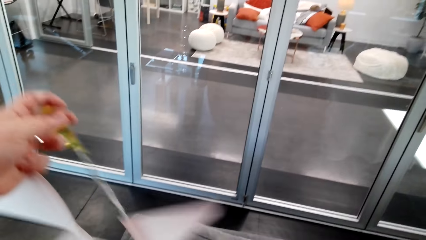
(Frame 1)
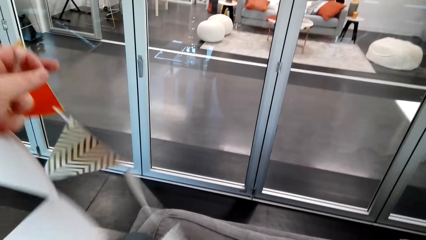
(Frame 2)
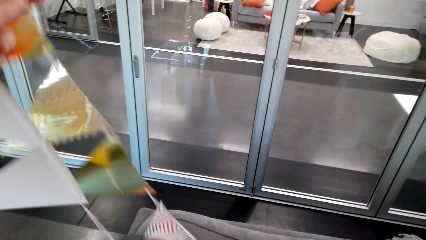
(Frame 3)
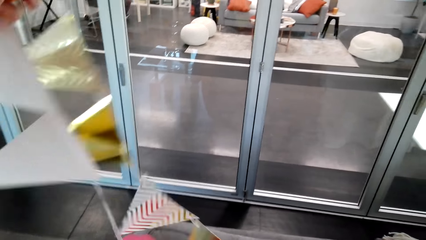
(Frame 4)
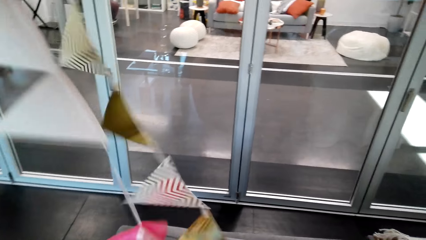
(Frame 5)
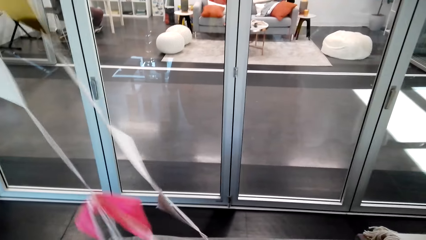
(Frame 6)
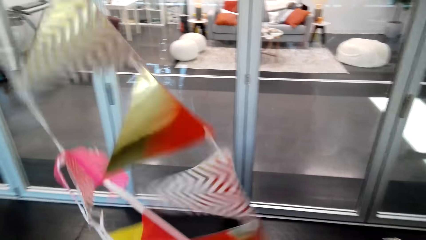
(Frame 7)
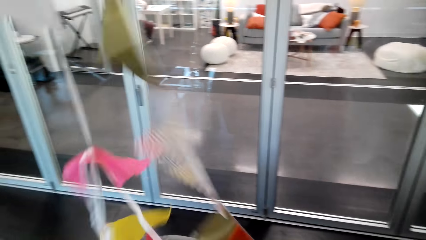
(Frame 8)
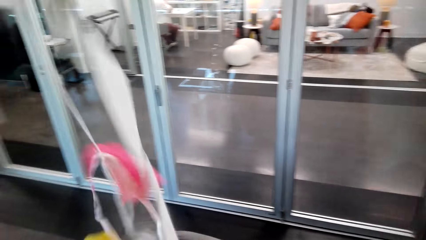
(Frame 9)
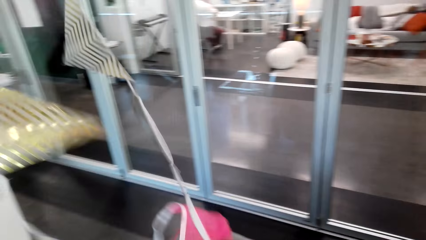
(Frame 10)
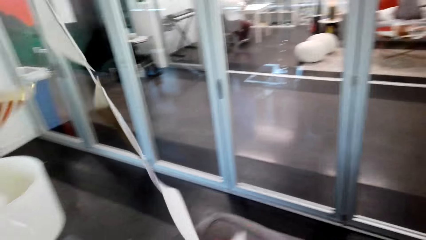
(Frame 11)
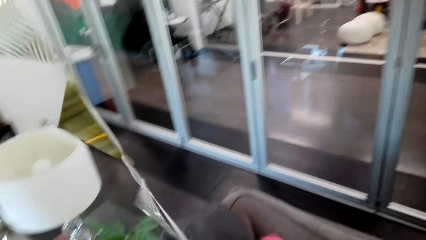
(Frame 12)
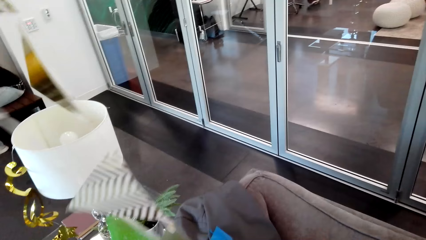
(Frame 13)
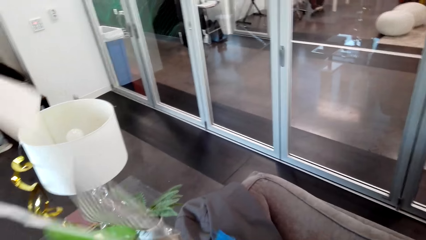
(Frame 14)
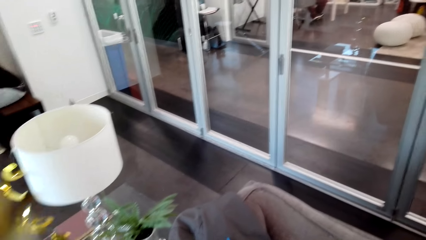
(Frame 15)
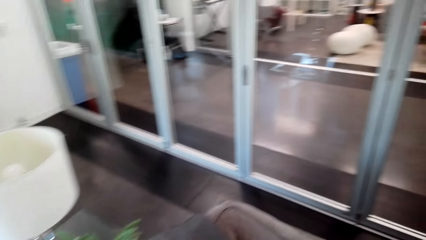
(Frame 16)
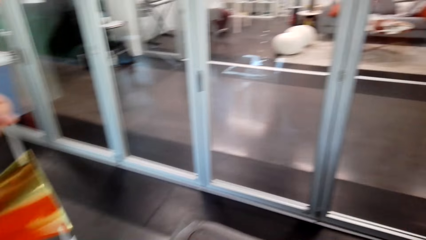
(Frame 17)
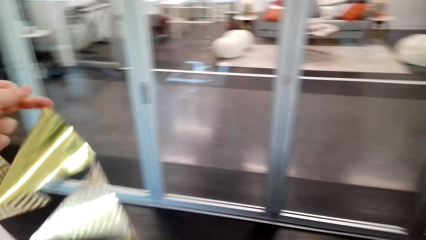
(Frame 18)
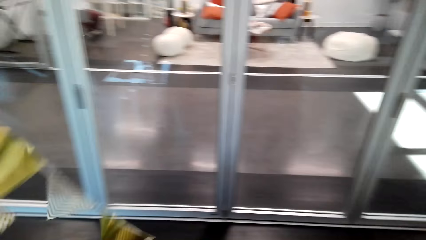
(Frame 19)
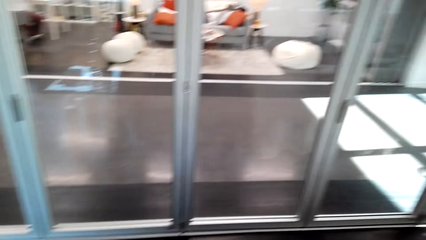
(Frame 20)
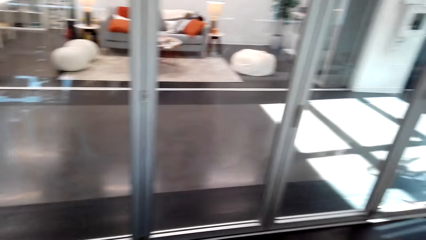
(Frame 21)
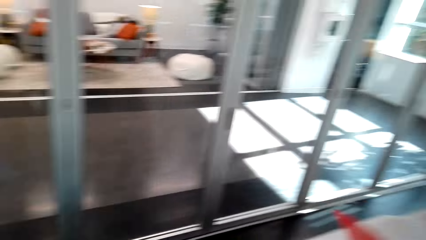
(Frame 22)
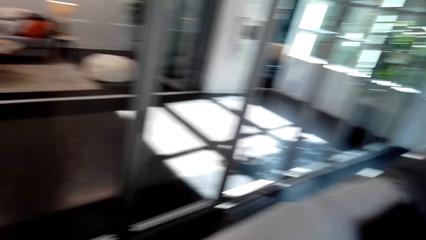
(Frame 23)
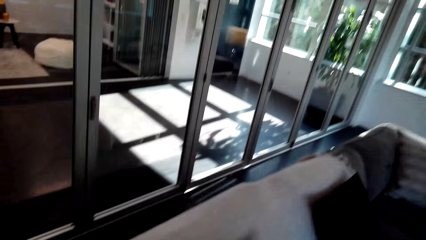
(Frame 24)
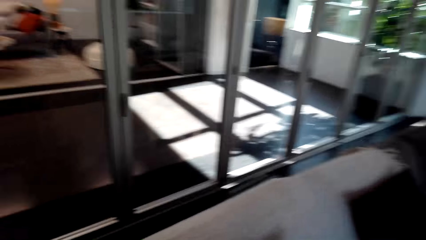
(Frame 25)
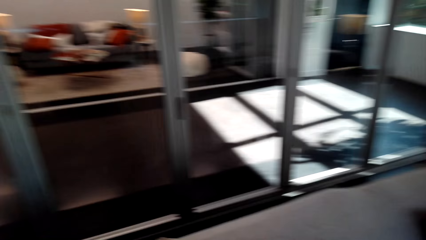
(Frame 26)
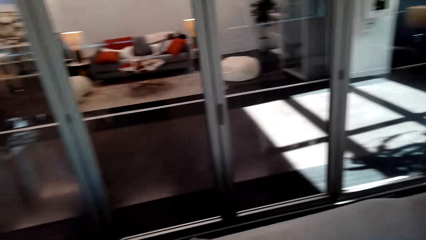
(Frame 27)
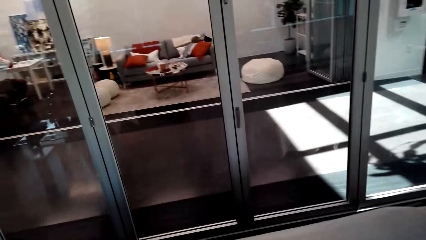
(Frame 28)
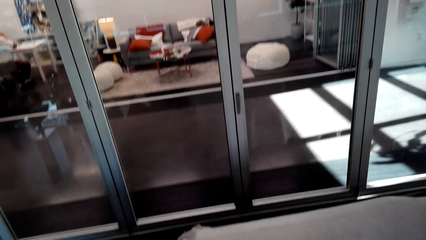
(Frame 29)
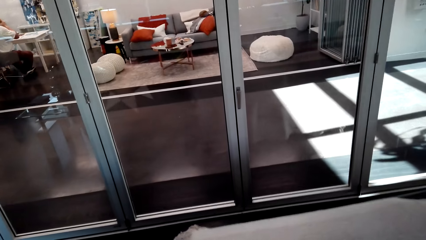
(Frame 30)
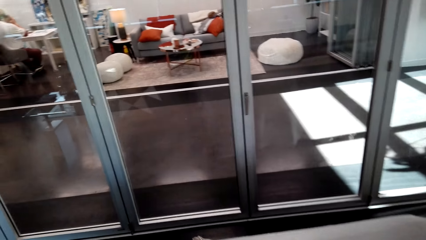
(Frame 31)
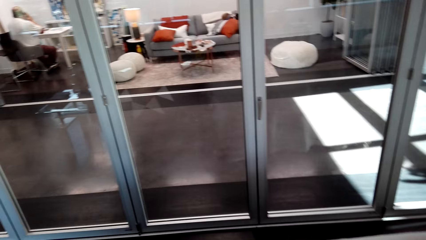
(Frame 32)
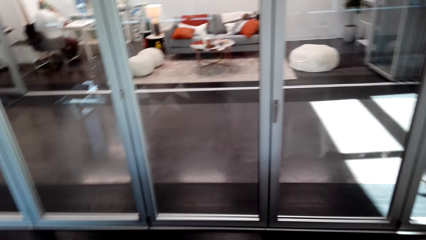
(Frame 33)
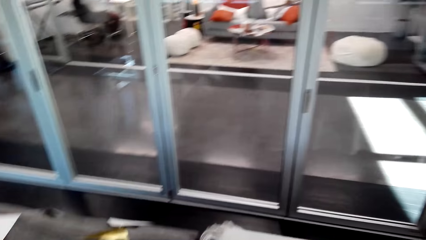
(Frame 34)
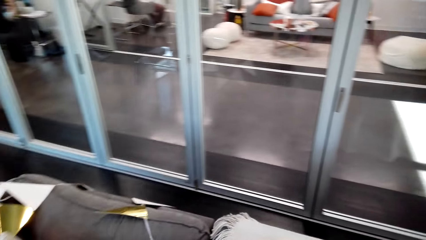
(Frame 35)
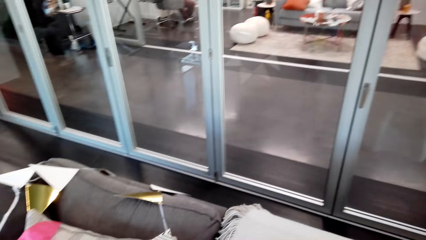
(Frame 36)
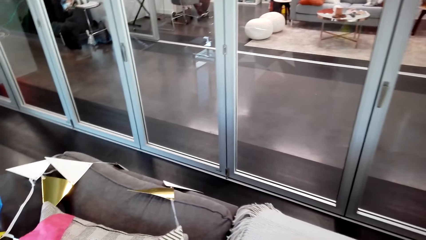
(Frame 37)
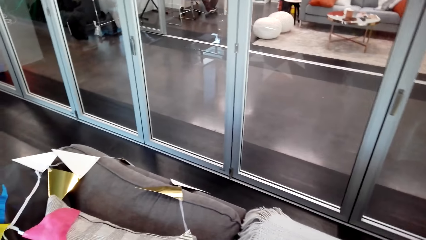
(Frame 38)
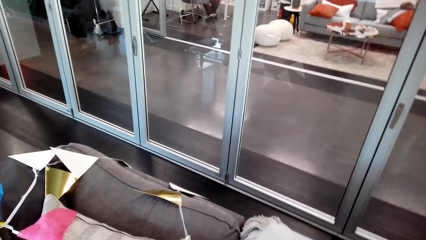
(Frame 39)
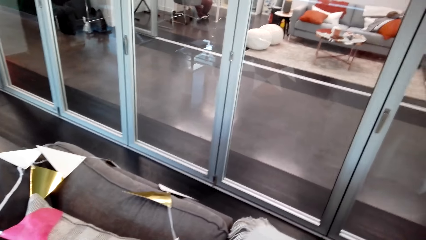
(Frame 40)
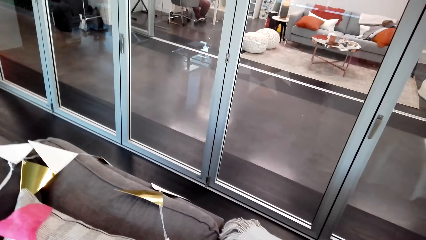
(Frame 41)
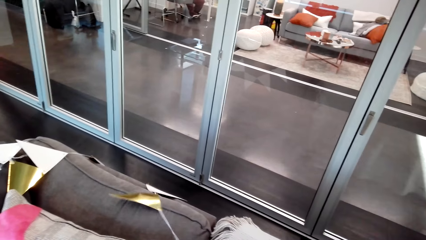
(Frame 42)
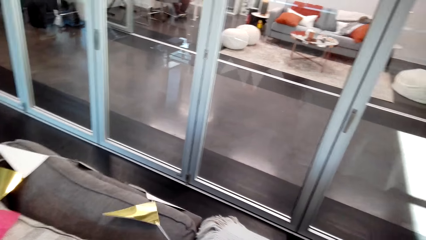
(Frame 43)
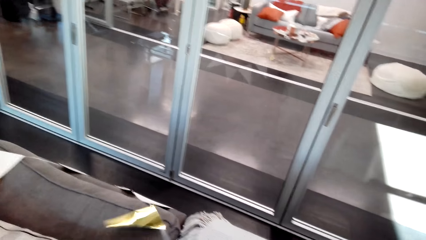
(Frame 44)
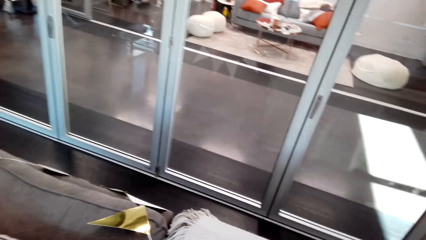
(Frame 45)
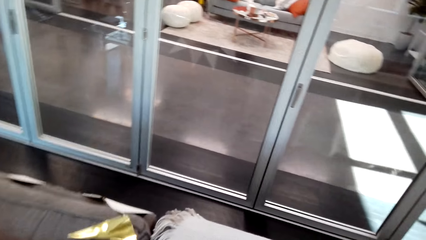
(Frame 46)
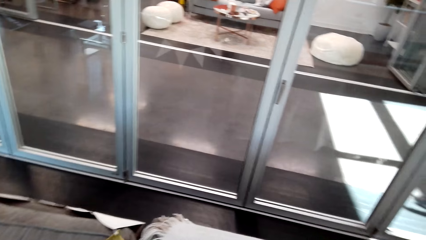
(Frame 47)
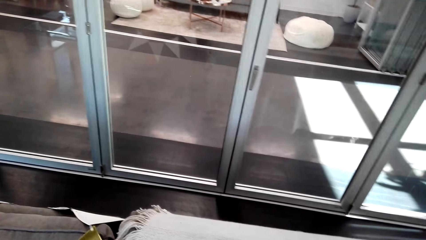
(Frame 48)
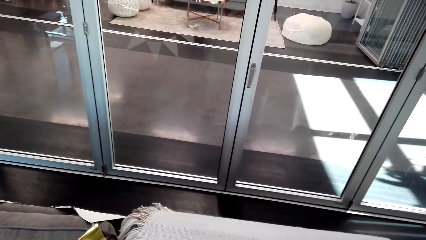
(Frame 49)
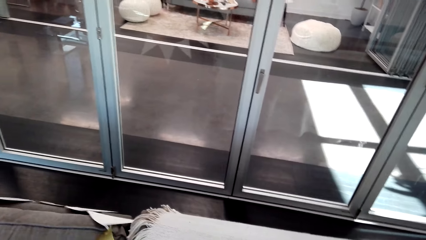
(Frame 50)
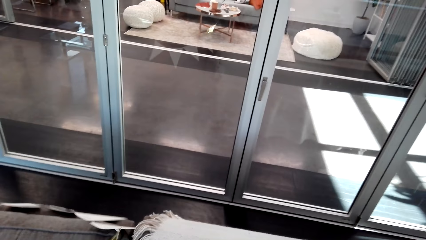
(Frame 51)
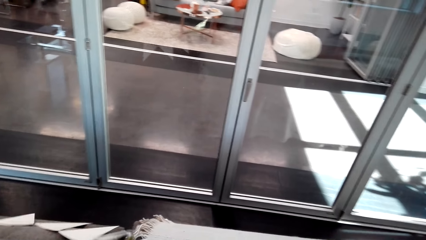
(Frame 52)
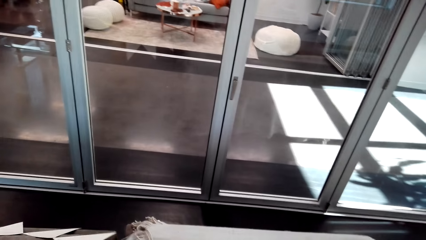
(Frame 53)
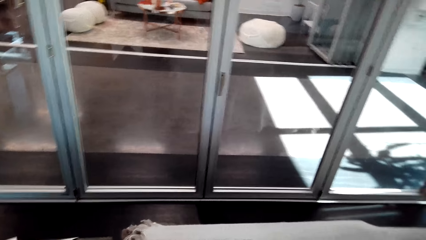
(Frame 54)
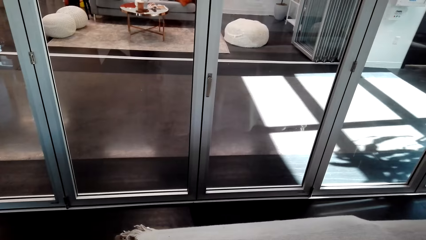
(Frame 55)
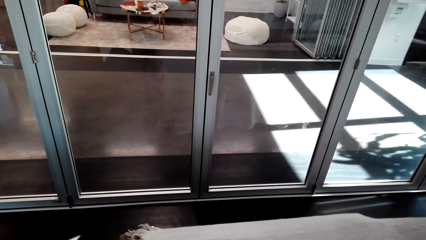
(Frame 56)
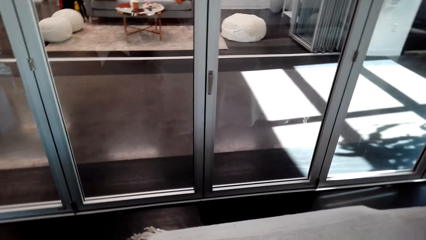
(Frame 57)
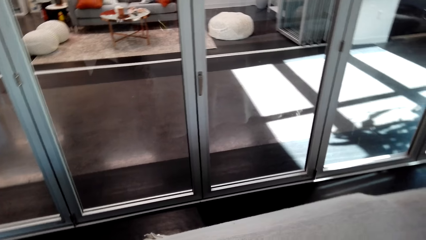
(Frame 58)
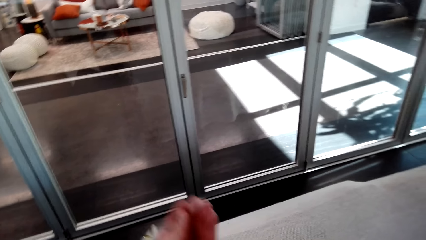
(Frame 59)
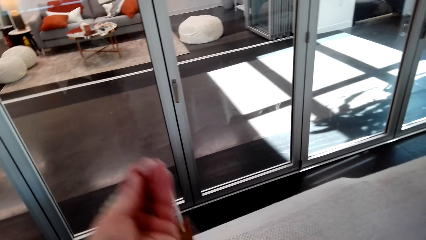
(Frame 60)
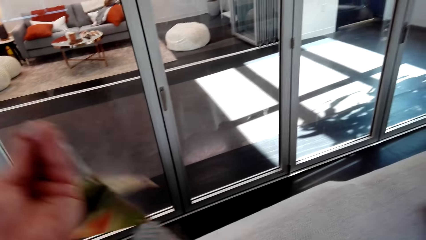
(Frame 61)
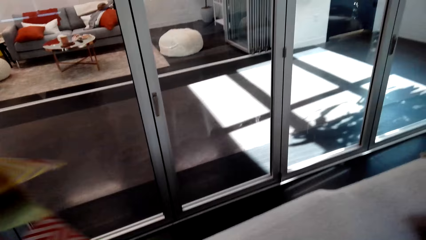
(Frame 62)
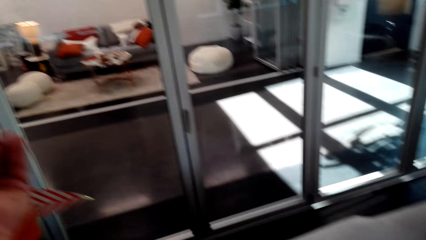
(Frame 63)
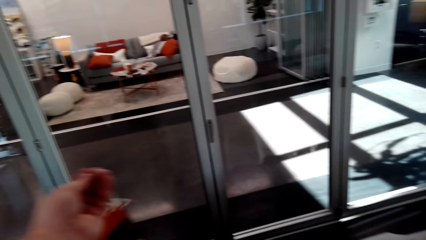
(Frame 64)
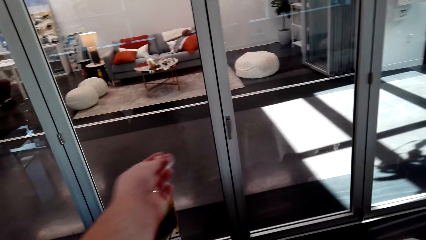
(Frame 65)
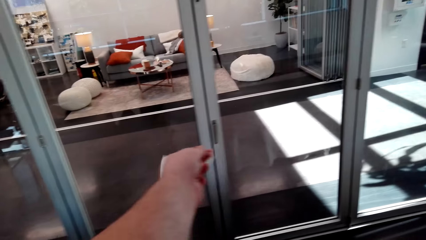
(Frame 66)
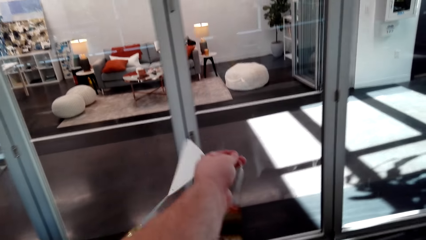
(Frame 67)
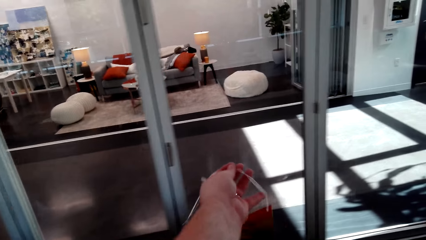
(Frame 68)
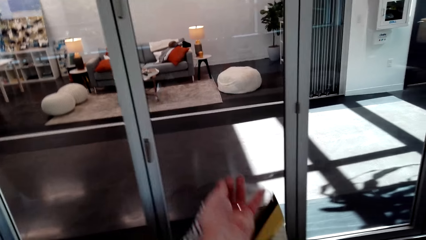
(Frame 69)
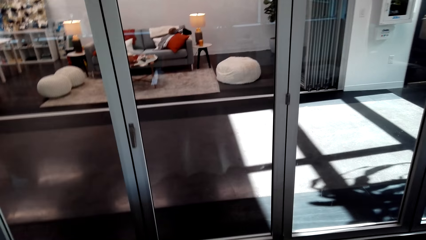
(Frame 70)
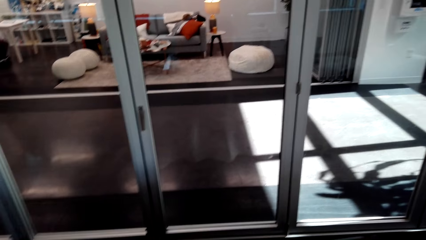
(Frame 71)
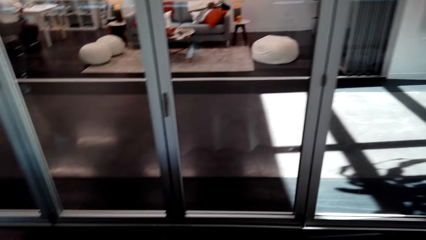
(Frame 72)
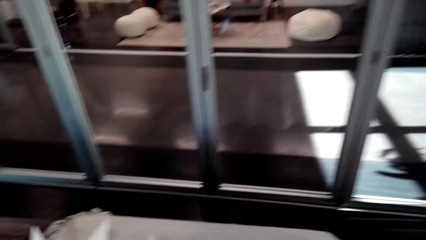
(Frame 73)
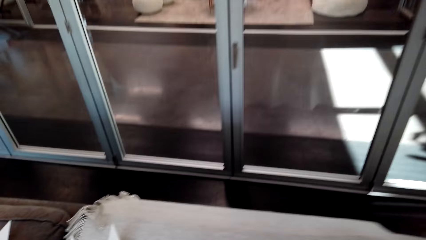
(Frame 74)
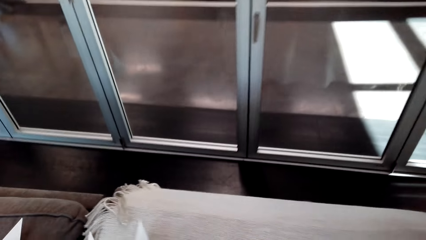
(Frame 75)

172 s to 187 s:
The camera wearer checks the decoration. They expand the bunting banner. They spread the decoration on the chair.
